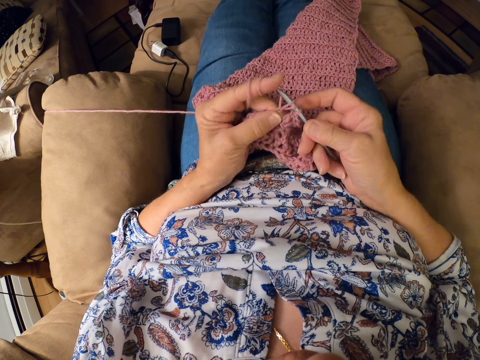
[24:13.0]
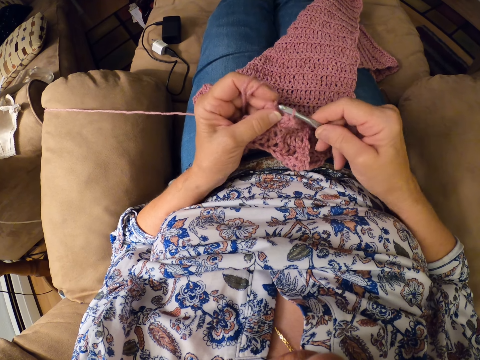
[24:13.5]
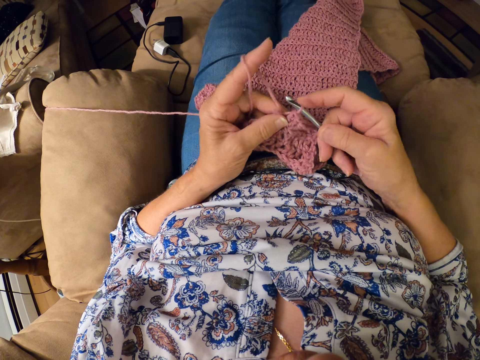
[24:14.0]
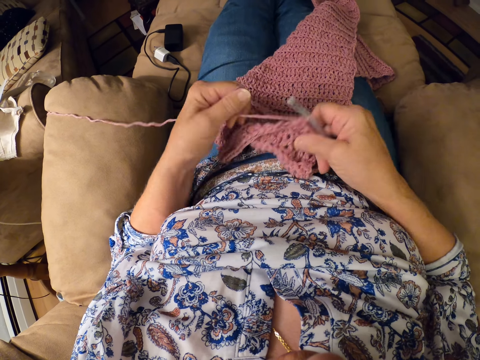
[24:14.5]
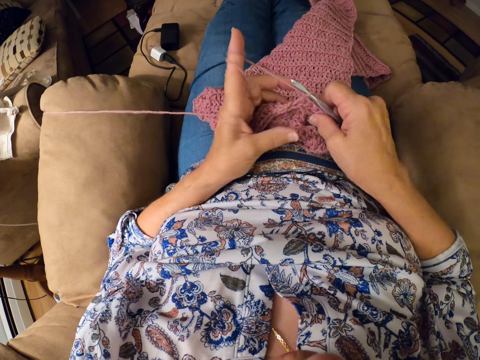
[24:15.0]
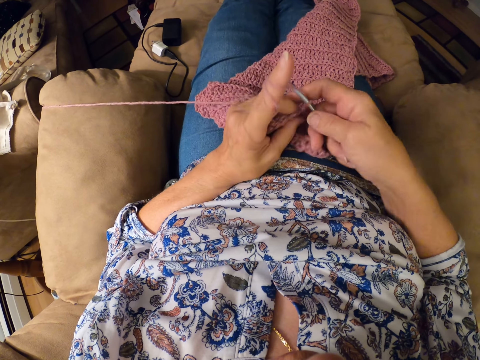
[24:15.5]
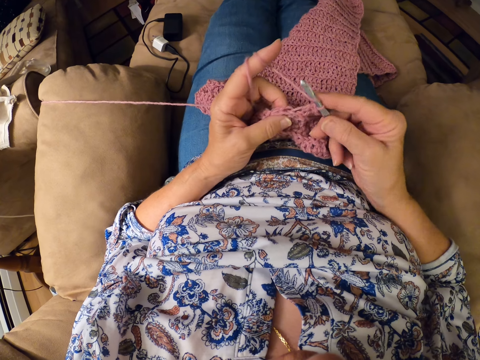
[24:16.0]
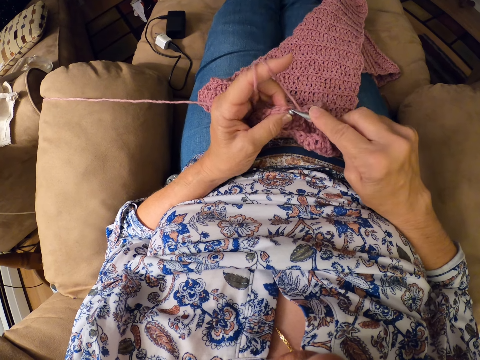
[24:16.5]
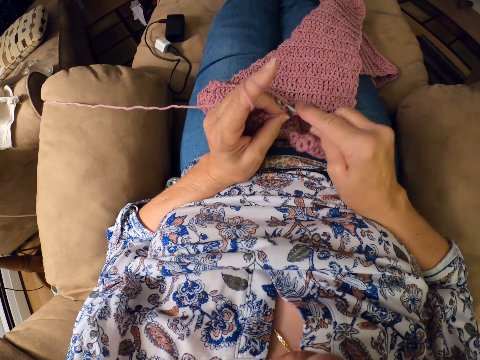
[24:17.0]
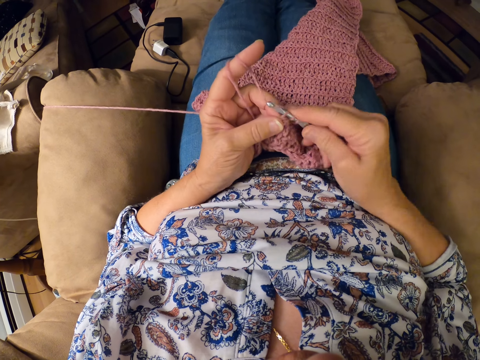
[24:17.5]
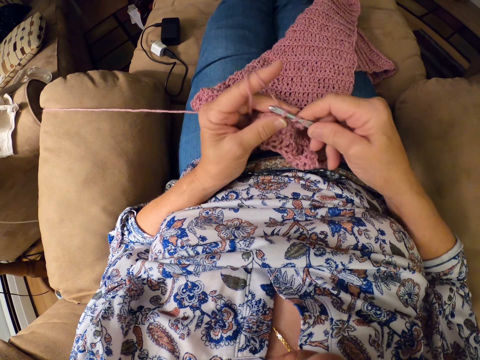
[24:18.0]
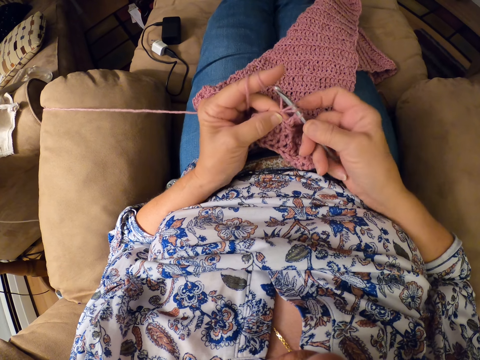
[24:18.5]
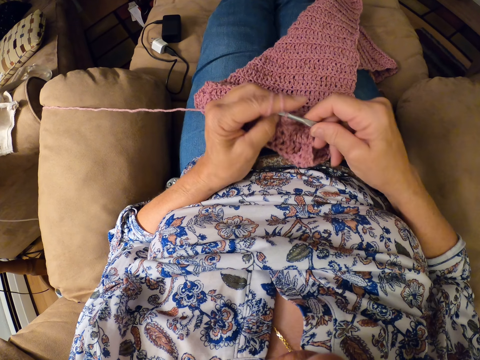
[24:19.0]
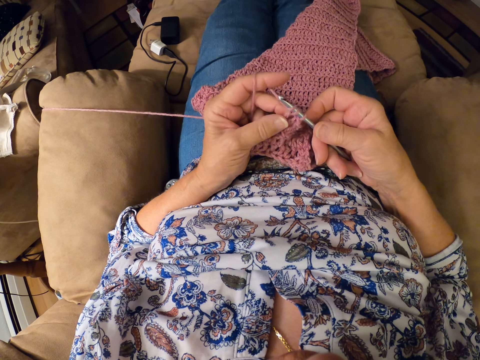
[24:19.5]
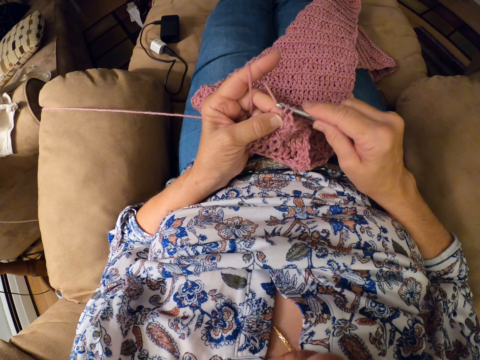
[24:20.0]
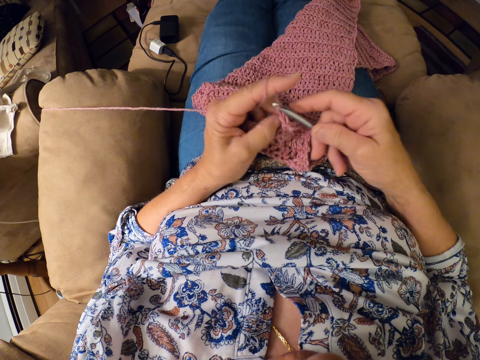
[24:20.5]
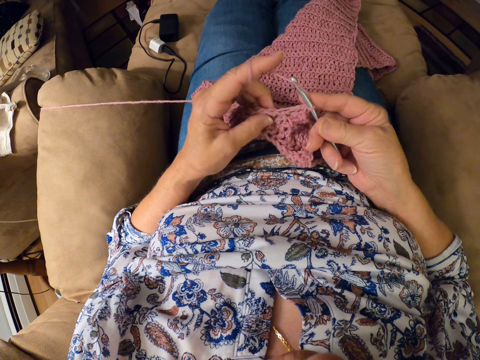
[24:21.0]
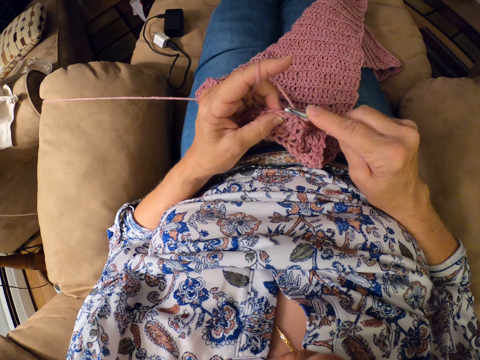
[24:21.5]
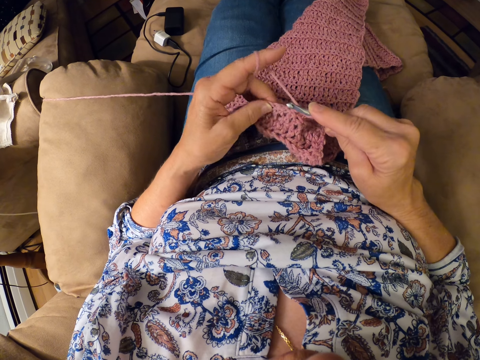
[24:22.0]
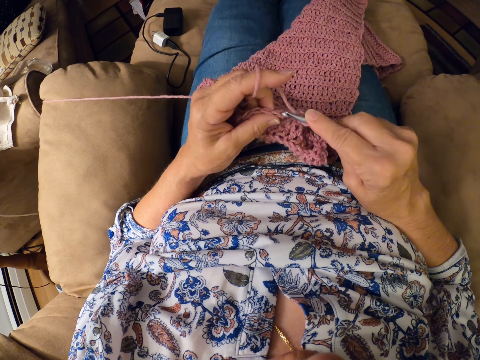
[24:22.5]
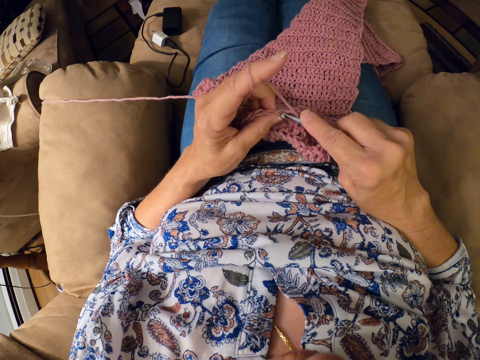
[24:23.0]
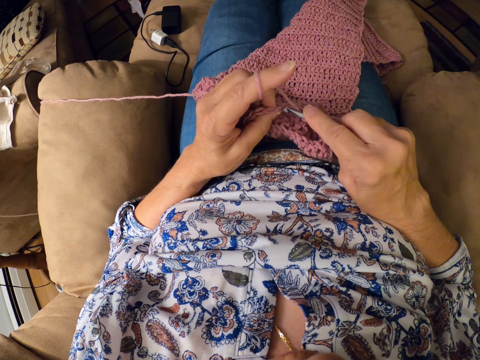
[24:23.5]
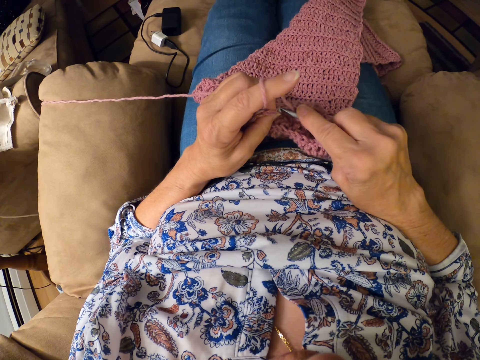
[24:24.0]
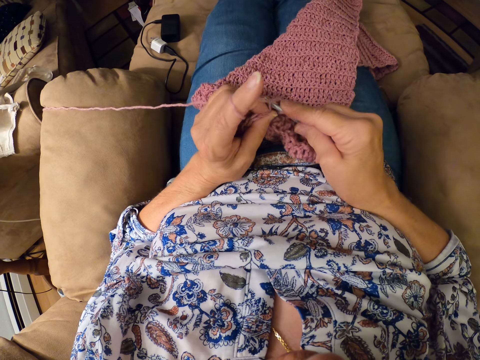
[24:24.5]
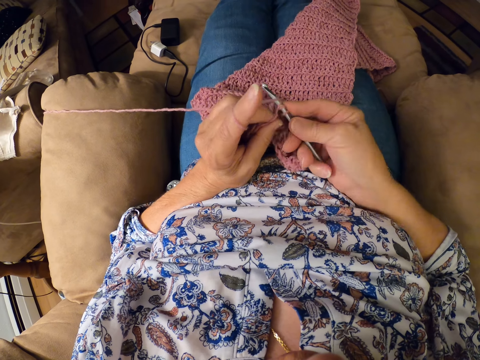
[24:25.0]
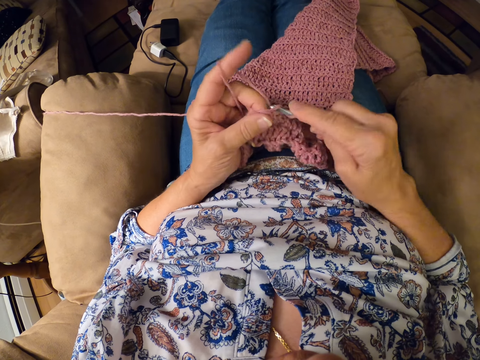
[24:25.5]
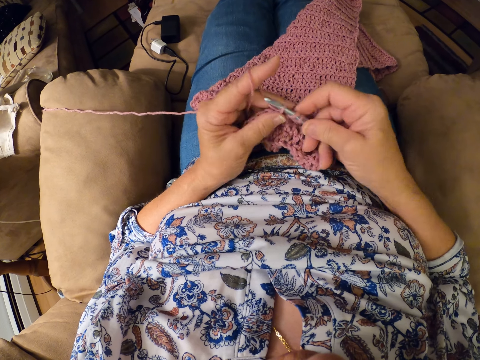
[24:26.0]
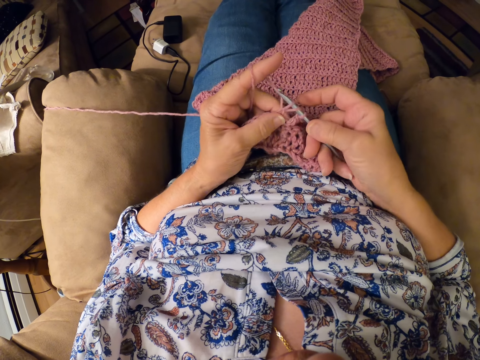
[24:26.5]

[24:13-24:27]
The camera wearer twirls the yarn around her left hand. She pulls a thread with a finger. She continues crocheting the yarn with the crocheting hook. She knits a cloth with a crochet hook and the thread.

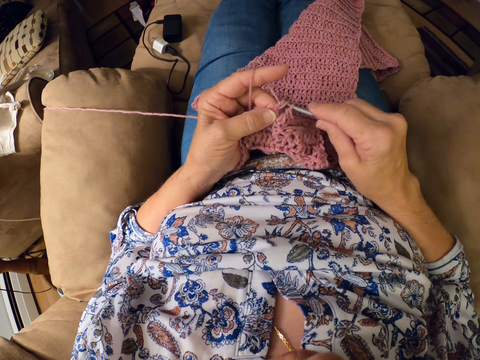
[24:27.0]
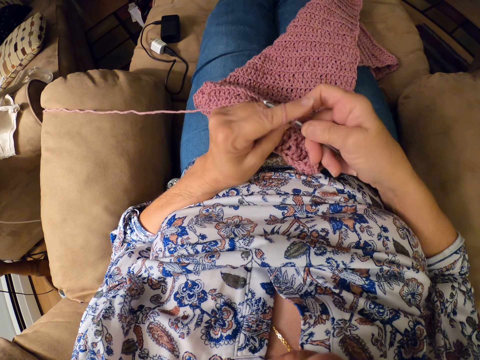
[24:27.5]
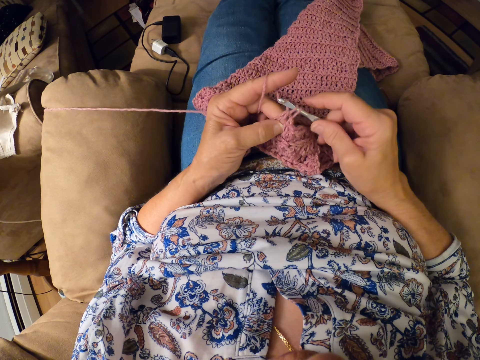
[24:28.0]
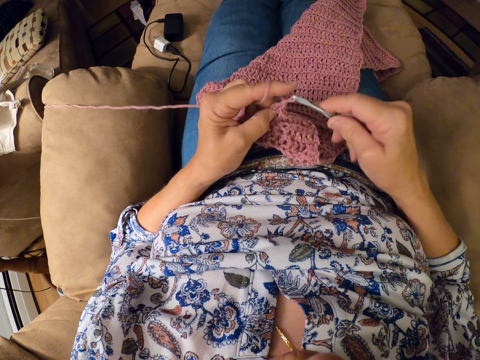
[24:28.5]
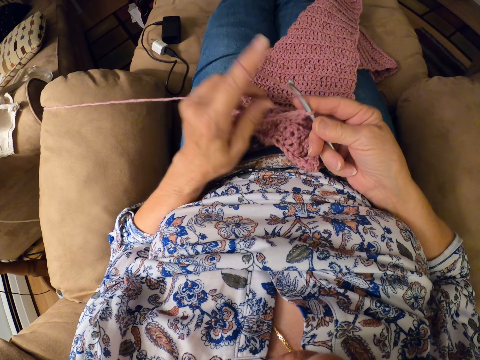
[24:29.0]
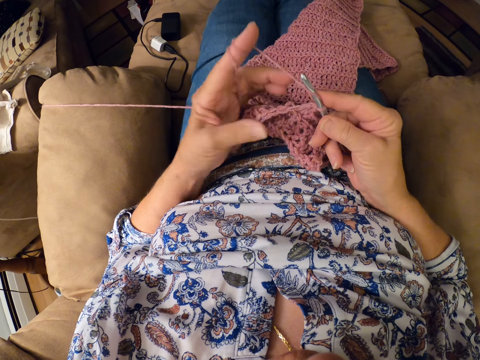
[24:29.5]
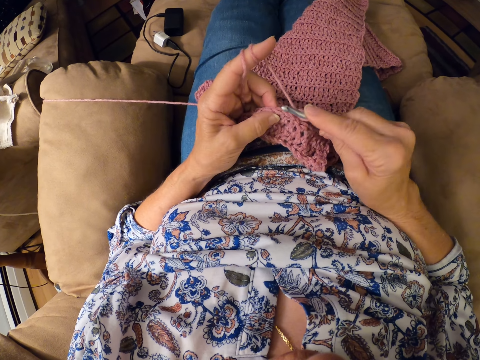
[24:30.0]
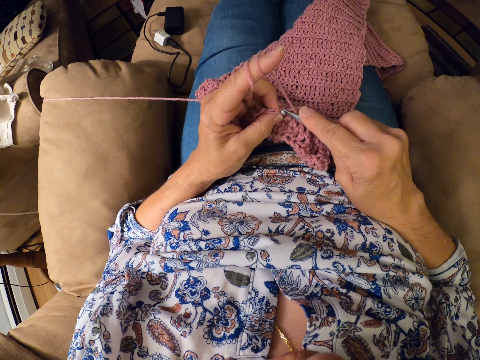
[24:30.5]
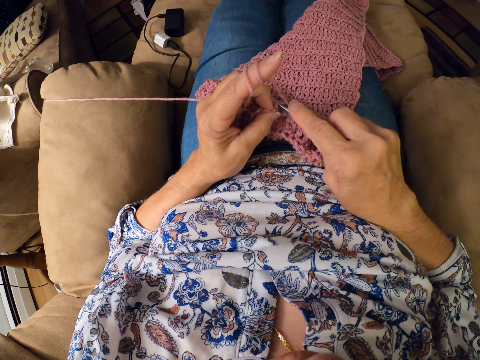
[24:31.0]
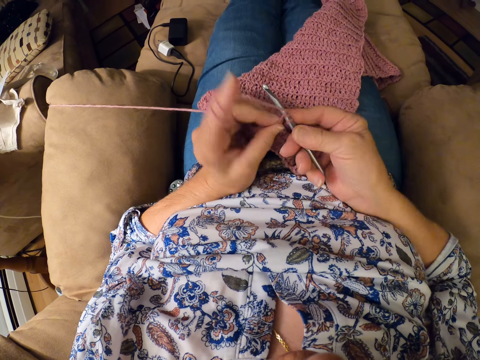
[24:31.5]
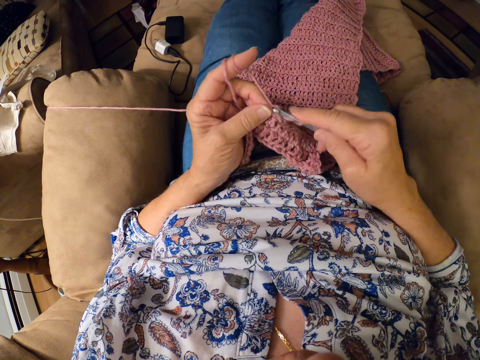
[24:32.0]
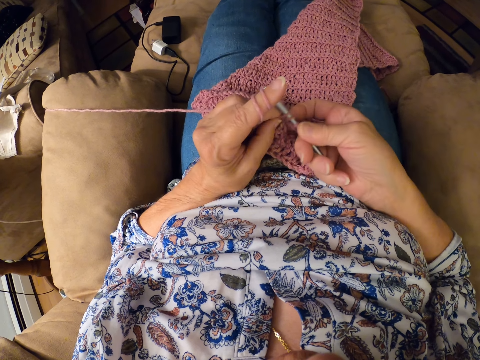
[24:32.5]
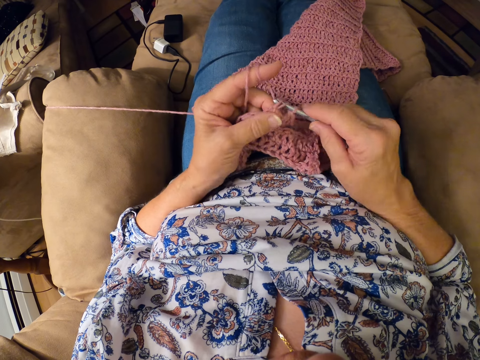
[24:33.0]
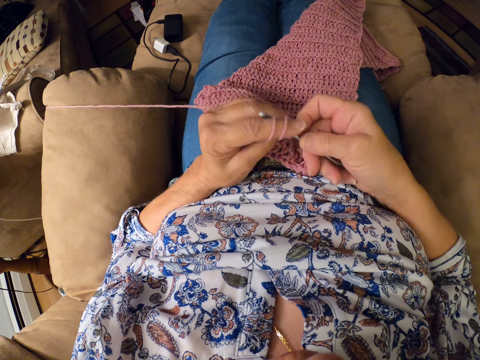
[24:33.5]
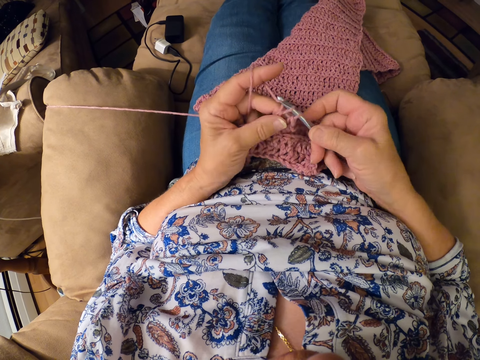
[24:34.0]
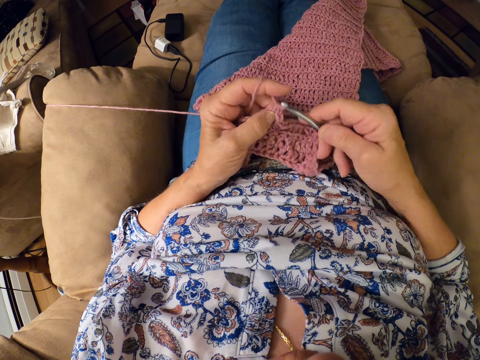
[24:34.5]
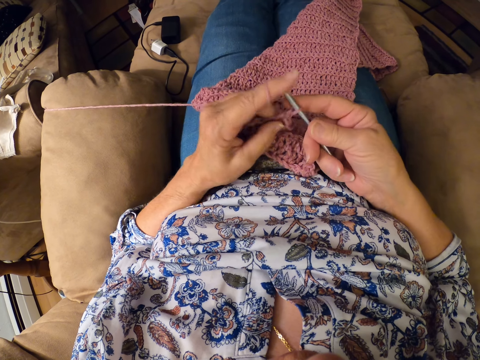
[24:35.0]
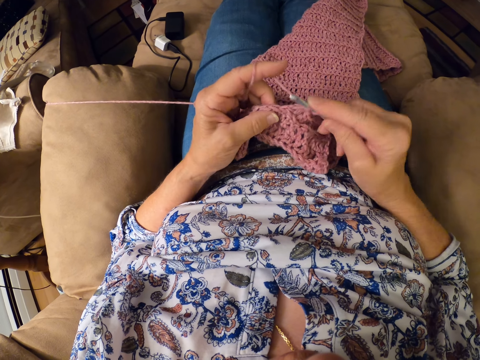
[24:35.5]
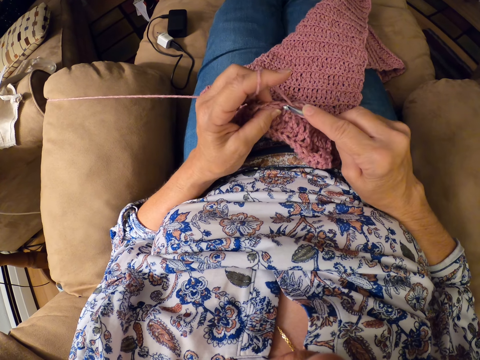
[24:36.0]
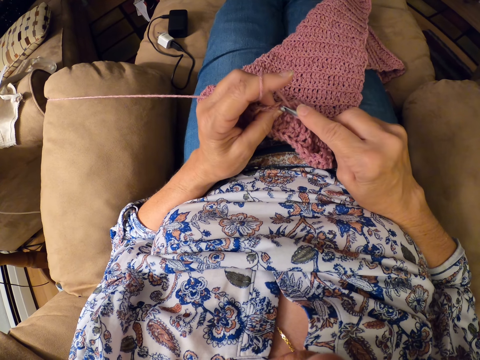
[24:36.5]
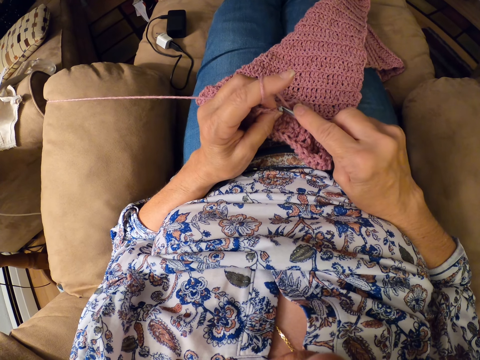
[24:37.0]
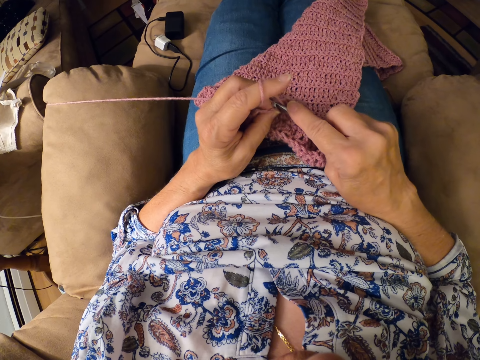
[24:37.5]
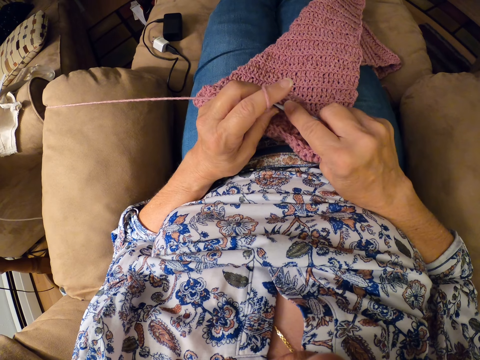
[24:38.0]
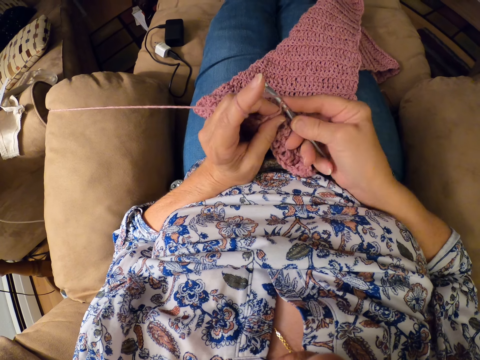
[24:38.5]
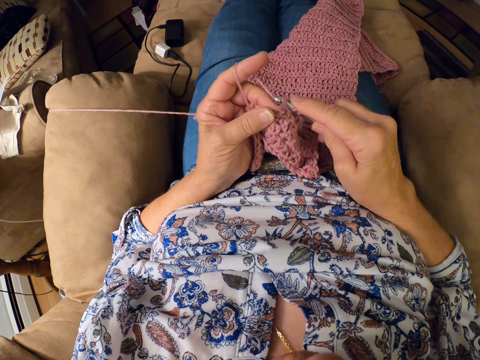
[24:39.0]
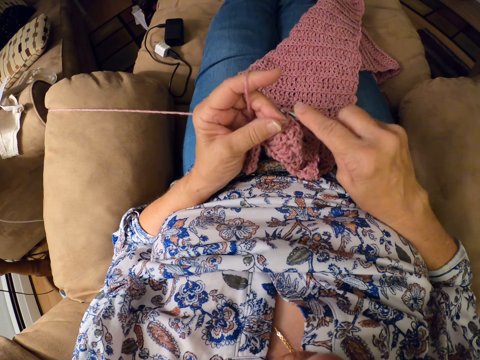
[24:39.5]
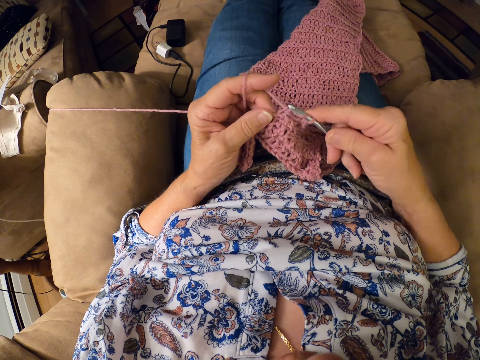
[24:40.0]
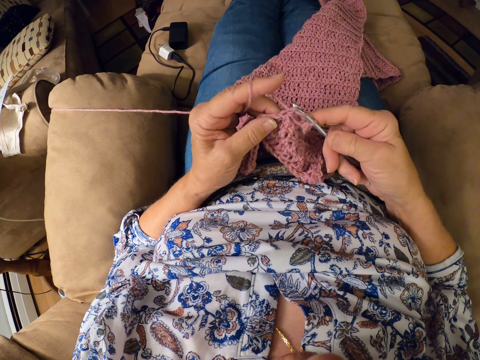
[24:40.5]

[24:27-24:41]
The camera wearer twirls the yarn around her left hand. She pulls a thread with a finger. She continues crocheting the yarn with the crocheting hook. She knits a cloth with a crochet hook and the thread.
